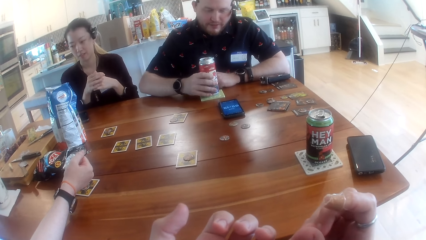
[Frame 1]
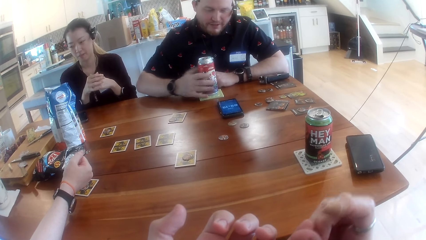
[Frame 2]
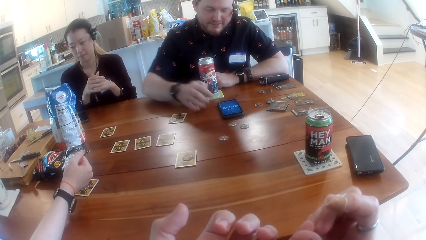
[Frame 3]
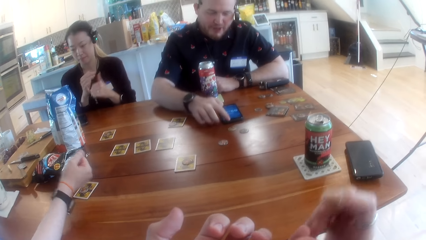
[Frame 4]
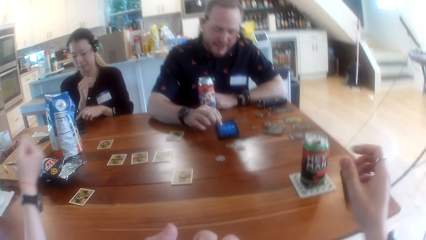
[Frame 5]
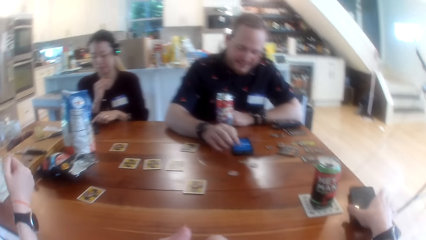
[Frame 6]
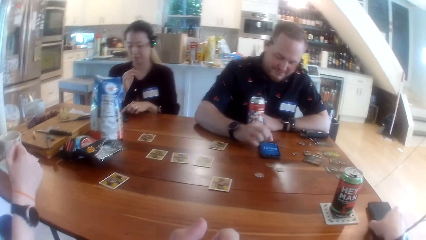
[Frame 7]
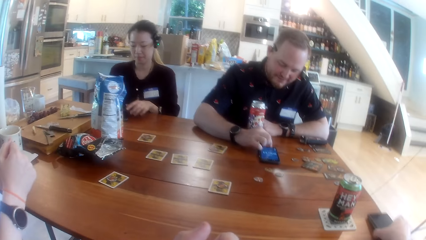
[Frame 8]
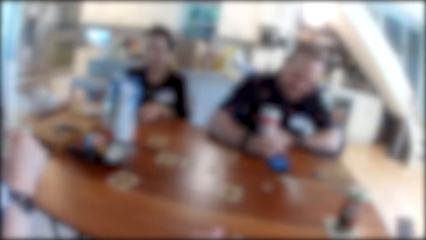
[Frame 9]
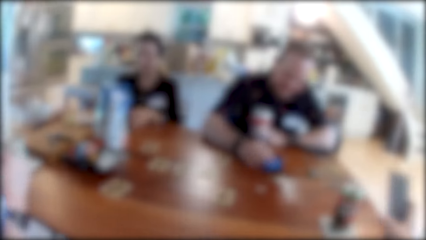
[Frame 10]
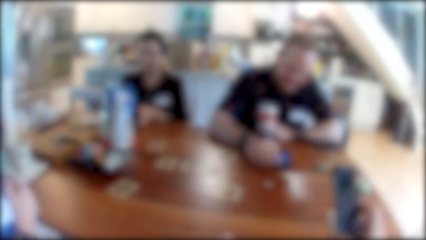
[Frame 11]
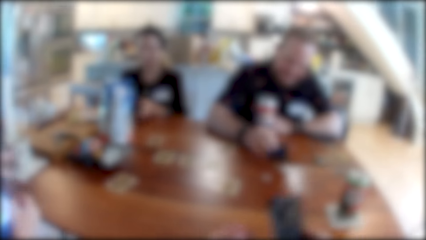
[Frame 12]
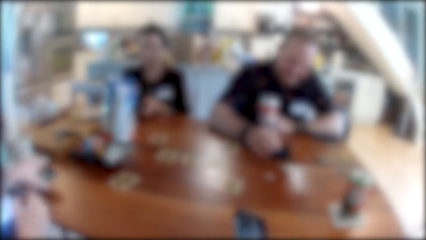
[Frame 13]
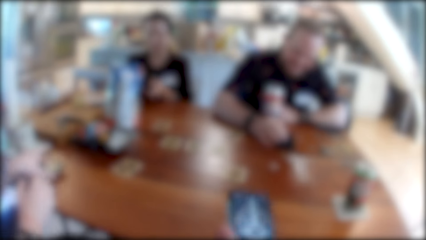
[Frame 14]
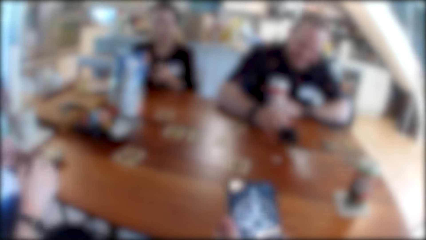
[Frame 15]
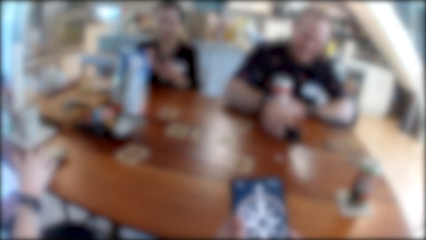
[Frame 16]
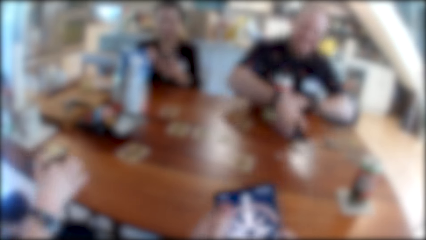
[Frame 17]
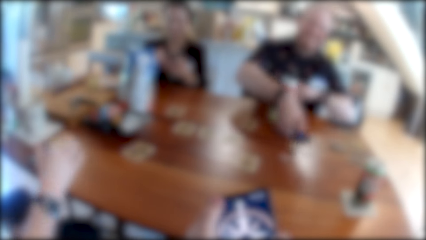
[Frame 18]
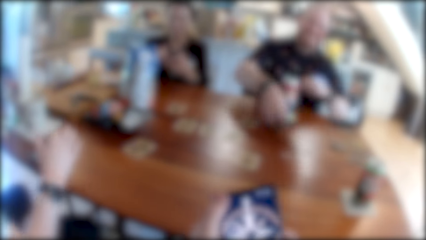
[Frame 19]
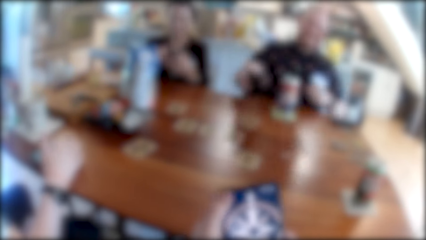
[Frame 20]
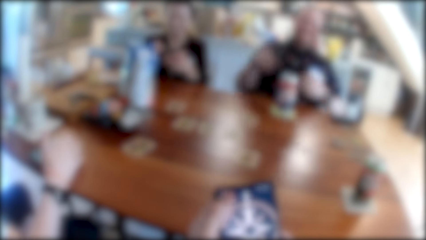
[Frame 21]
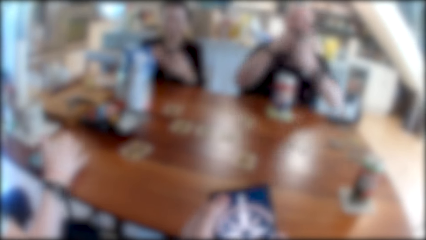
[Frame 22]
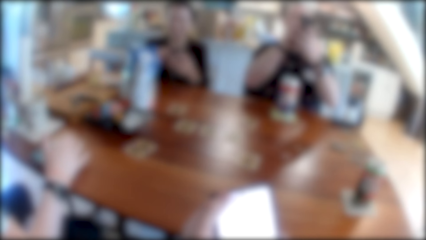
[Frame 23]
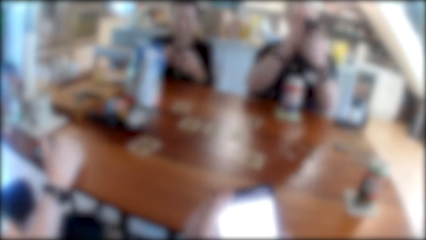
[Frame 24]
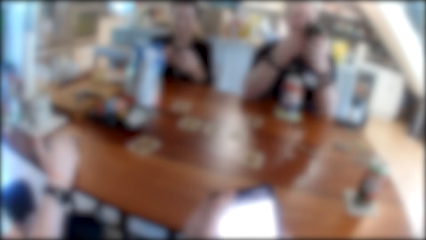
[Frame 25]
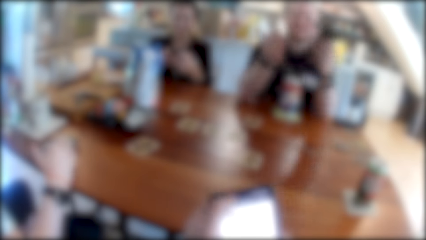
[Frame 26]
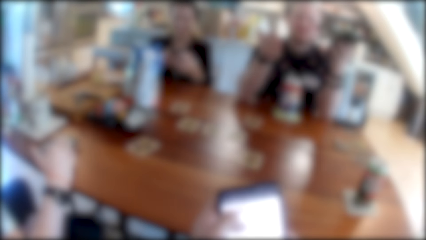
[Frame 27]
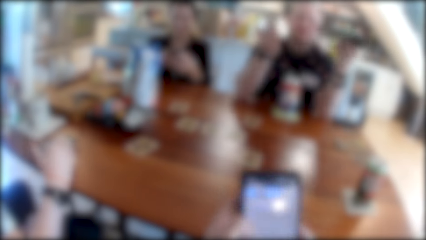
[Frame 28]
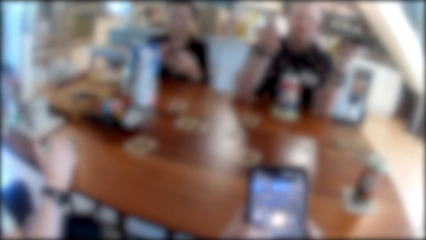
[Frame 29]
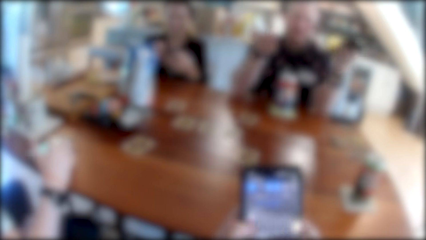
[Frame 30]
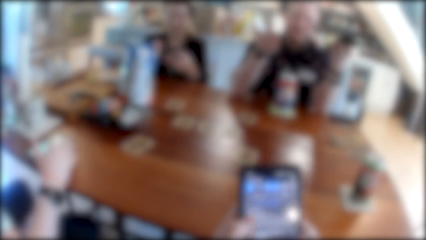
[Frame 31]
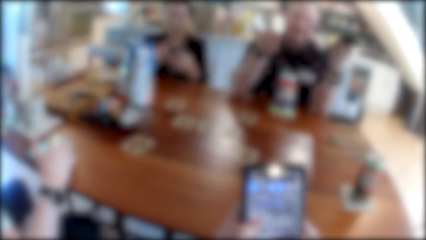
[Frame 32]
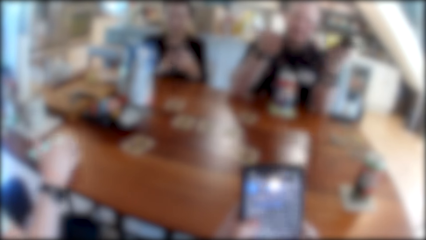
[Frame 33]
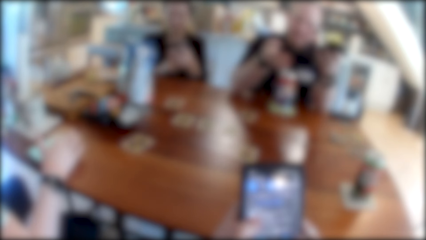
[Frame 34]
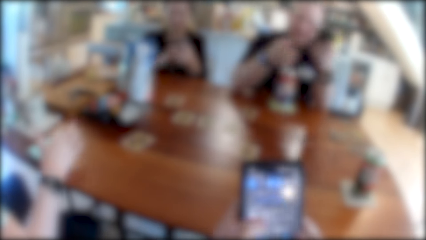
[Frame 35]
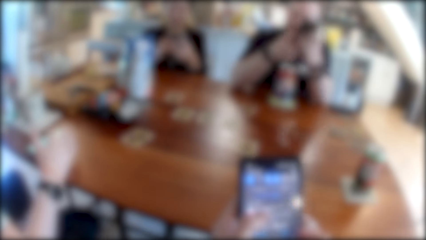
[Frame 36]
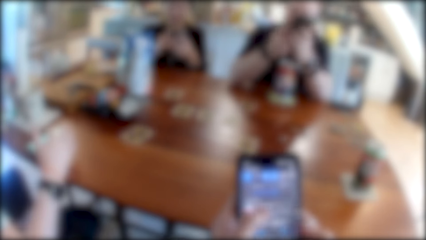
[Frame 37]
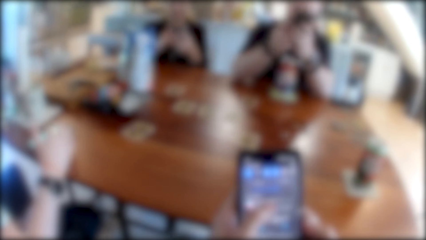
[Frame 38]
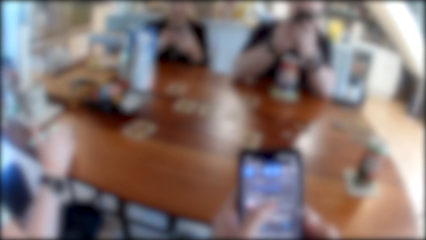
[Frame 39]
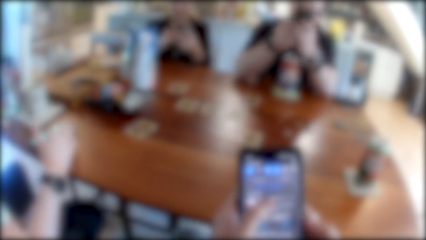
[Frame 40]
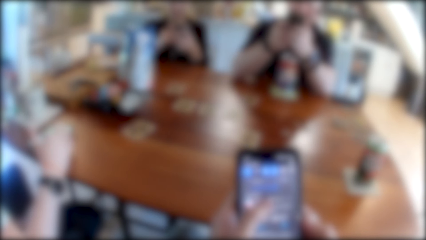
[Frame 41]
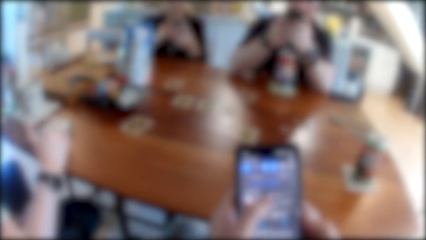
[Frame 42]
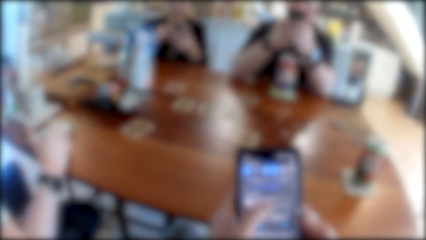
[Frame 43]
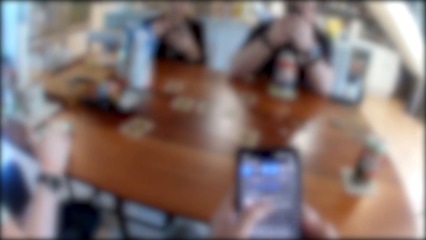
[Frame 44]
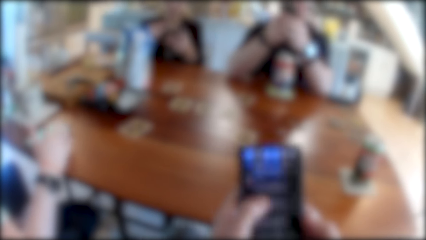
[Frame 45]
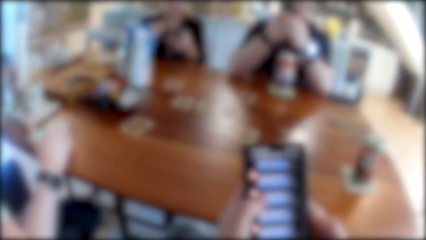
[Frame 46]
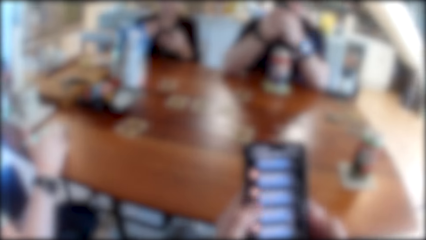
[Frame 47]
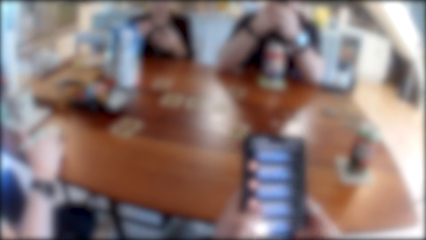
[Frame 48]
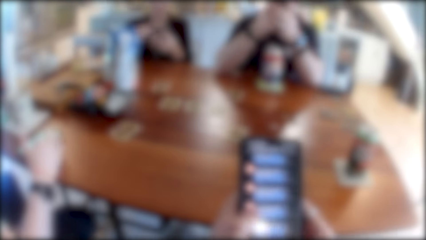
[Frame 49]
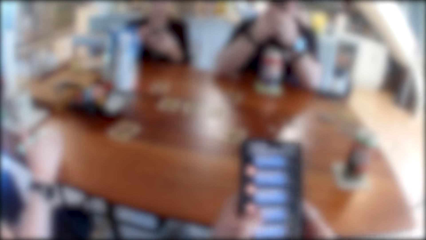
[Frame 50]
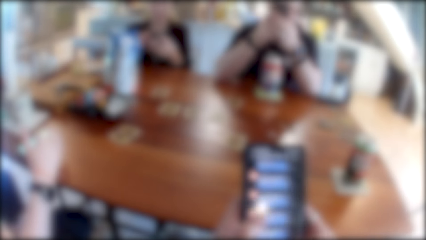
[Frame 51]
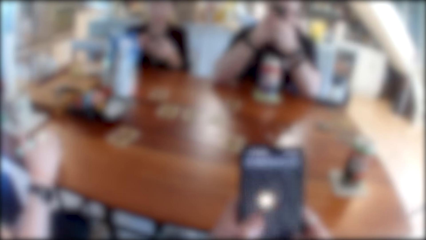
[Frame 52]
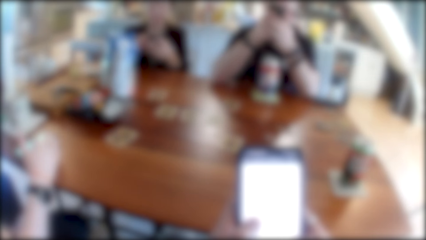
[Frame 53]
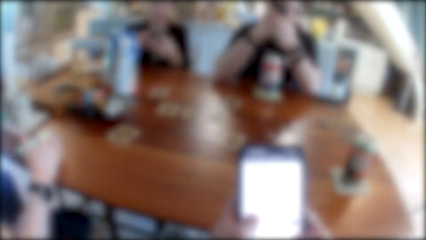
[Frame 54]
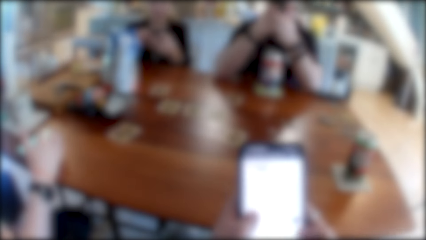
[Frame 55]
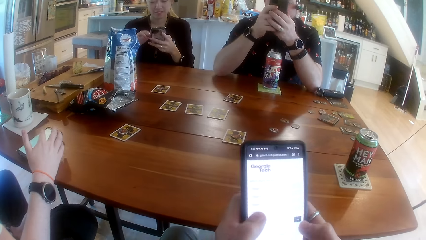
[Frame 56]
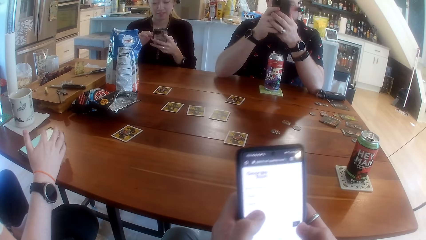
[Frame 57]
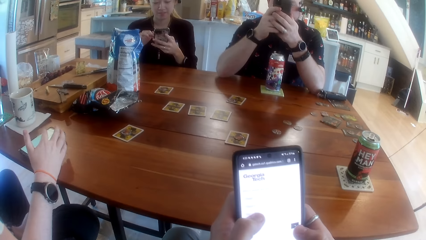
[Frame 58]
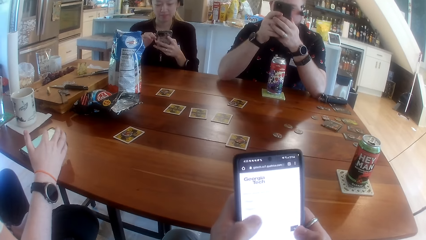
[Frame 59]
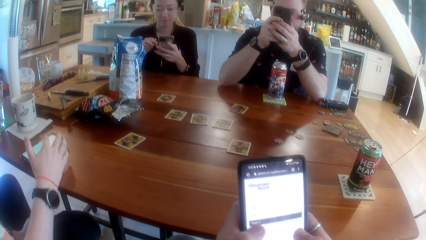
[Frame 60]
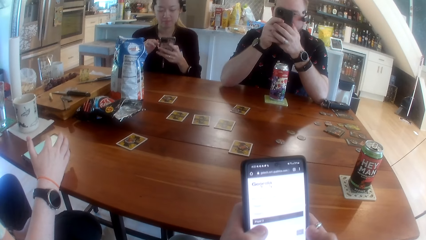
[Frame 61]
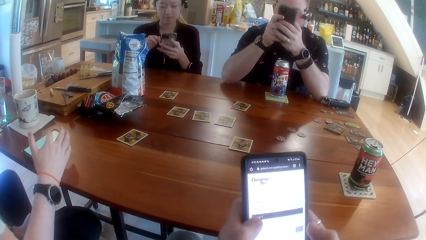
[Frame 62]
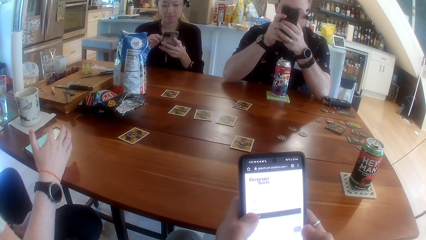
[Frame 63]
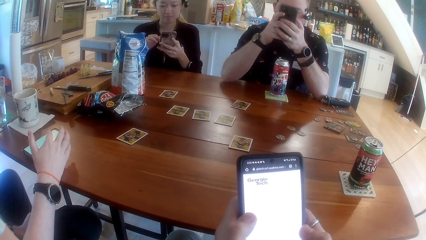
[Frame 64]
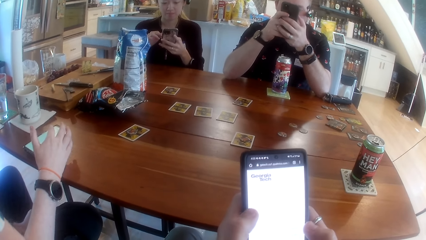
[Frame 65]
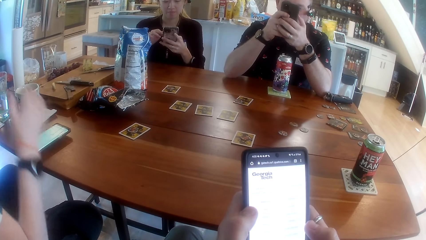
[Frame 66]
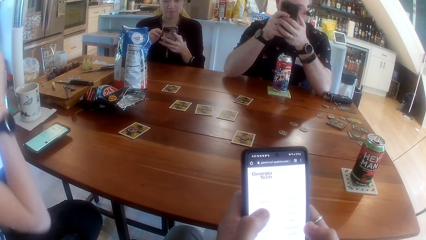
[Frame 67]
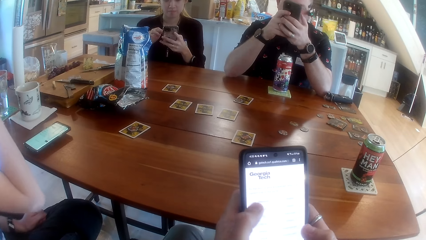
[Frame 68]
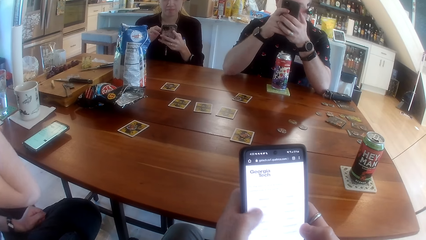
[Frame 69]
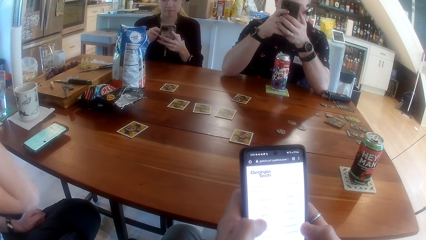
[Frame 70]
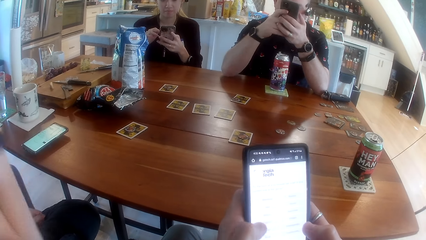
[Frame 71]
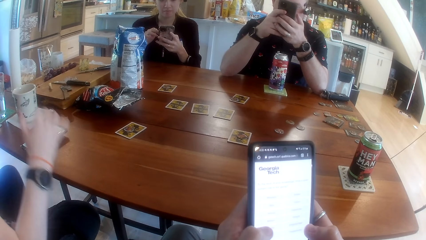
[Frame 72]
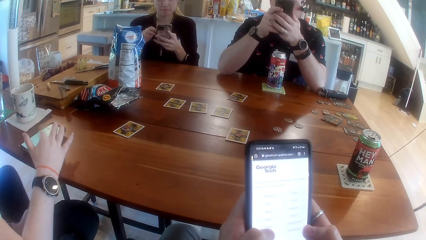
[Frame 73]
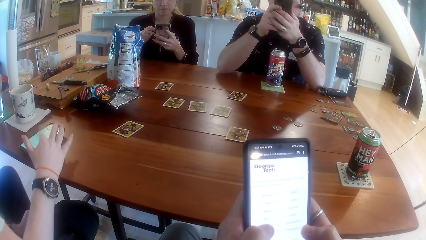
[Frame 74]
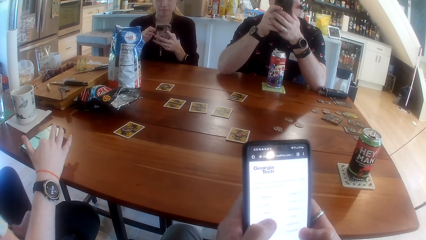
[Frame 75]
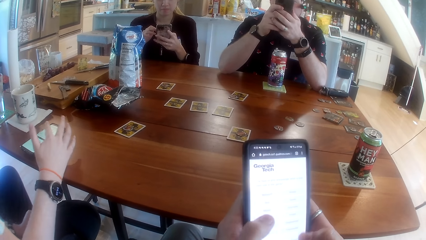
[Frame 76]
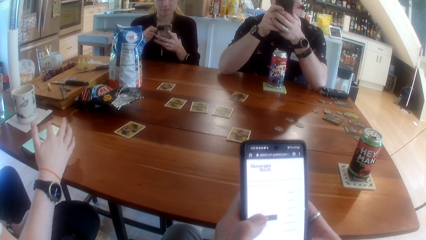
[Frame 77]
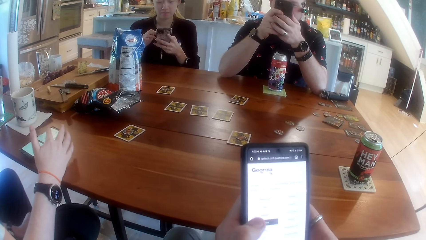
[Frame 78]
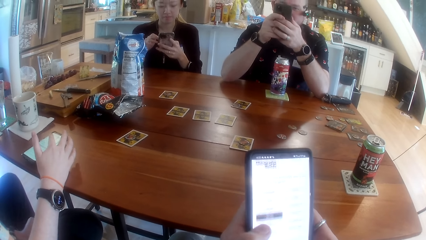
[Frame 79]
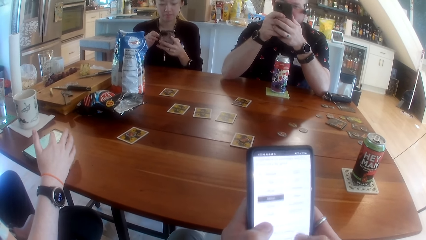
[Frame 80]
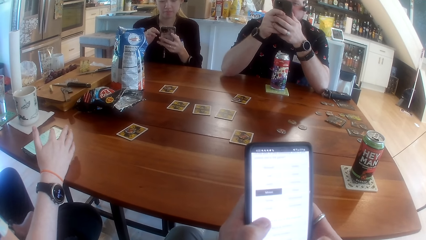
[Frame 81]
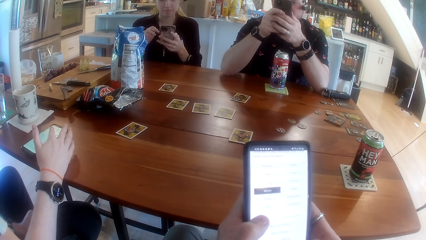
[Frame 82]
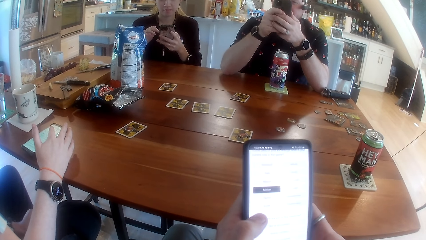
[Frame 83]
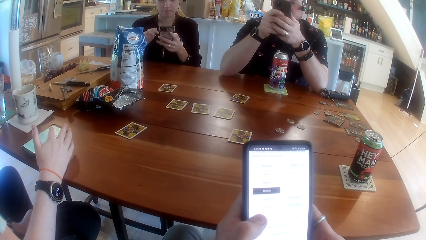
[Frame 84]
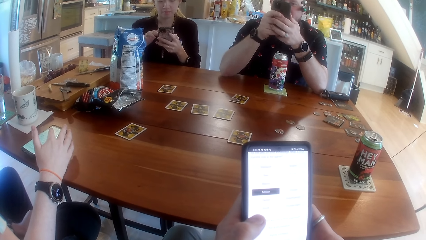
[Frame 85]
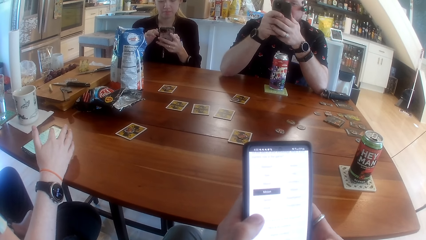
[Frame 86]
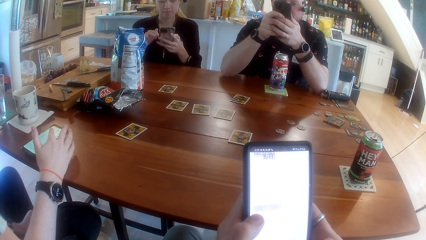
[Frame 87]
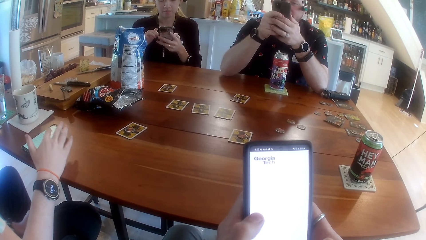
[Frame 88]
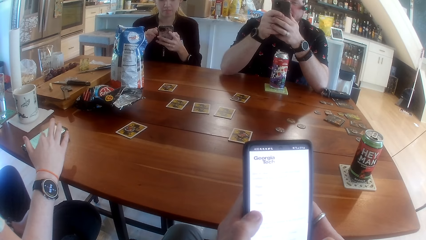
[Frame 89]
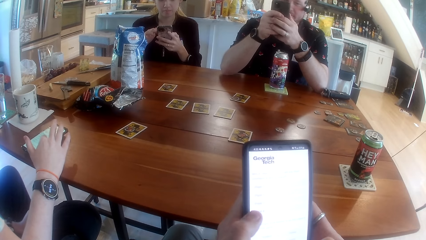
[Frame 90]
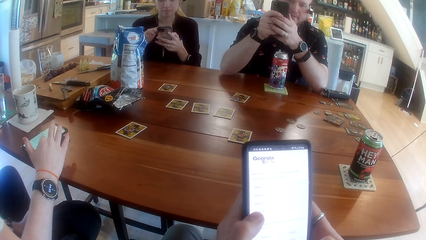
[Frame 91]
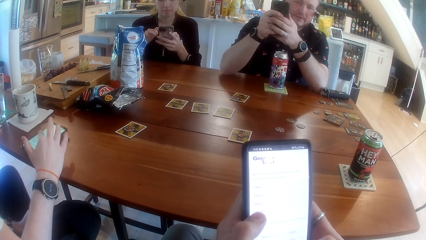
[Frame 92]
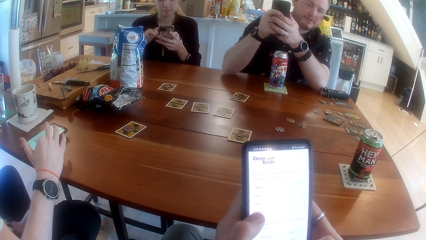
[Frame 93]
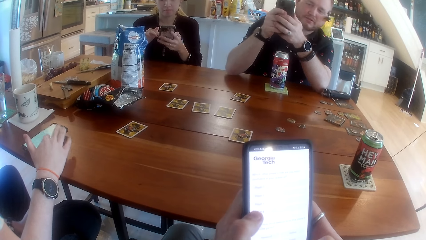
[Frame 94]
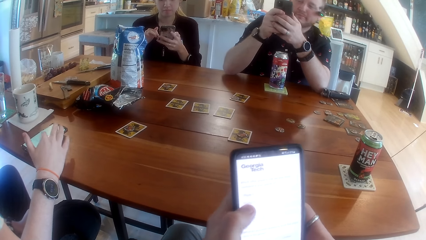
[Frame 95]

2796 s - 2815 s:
A man lowers the drink to the table. The man operates the phone on the table with his right hand. The camera wearer operates a phone on the table with his right hand. He picks up the phone. A woman drops a phone on the table with her left hand. The camera wearer operates the phone with both hands. The woman operates the phone on the table with her right hand. The man picks up the phone on the table with his right hand. Another woman operates the phone with both hands. The man operates the phone with both hands. The camera wearer interacts with the people at the table. The man converses. The camera wearer operates the phone. The man operates the phone. A lady operates the phone. Another lady operates the phone. The second lady lifts the hand. The camera wearer, the second lady, the first lady and the man operate the phone.
